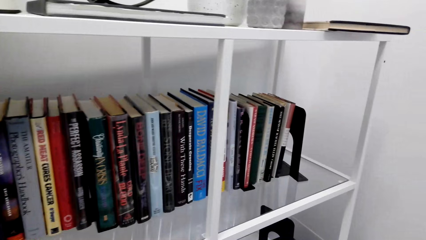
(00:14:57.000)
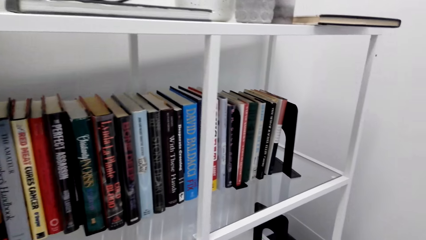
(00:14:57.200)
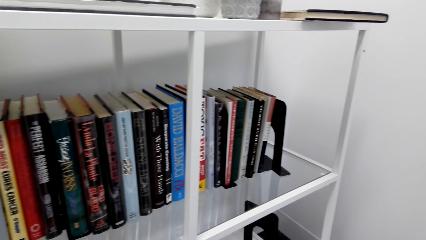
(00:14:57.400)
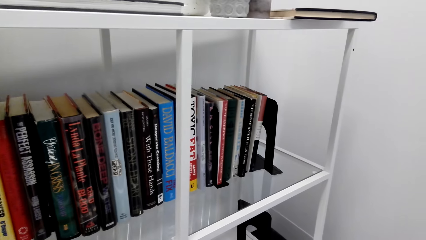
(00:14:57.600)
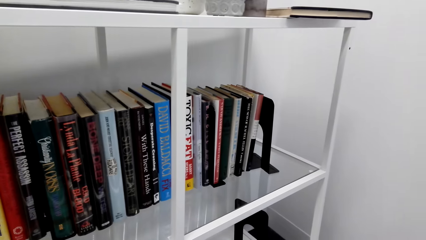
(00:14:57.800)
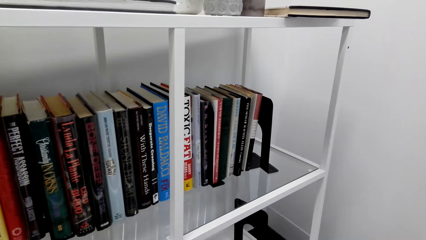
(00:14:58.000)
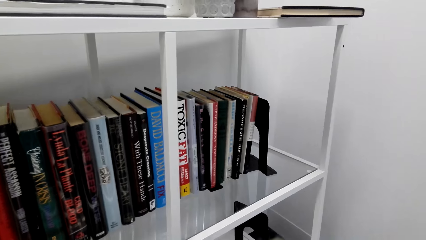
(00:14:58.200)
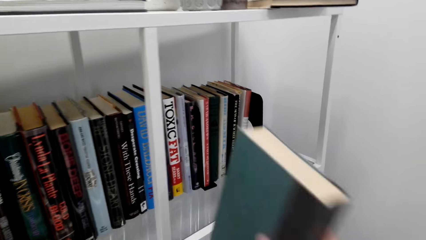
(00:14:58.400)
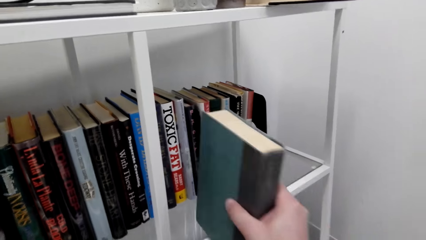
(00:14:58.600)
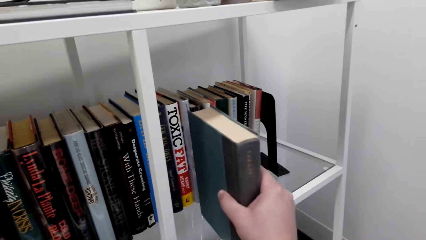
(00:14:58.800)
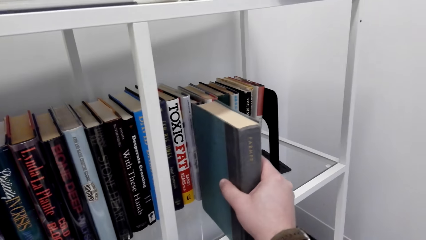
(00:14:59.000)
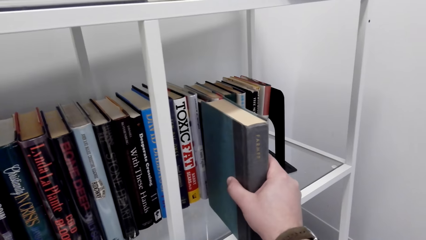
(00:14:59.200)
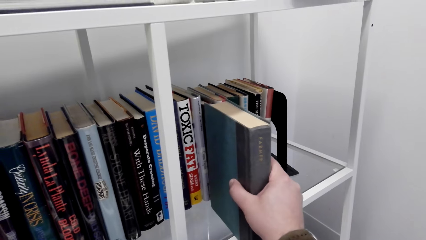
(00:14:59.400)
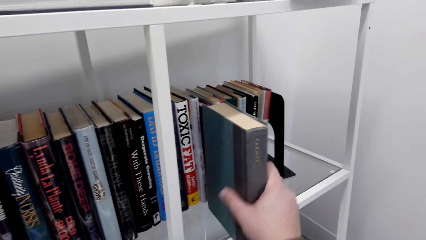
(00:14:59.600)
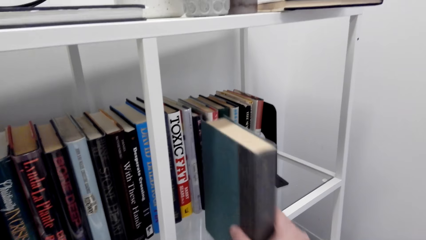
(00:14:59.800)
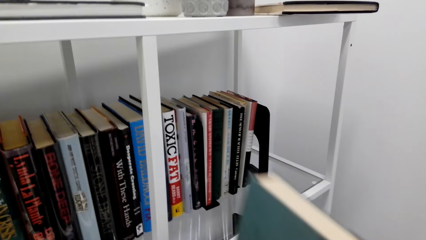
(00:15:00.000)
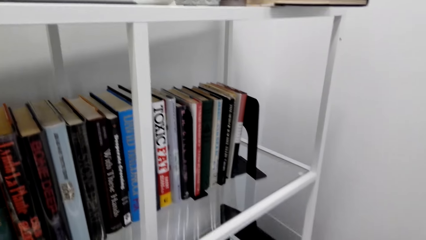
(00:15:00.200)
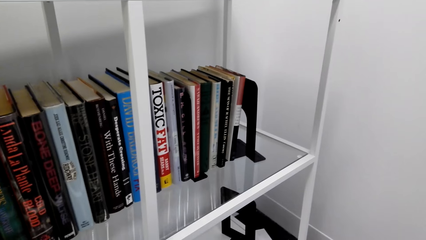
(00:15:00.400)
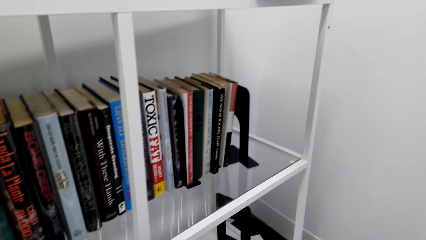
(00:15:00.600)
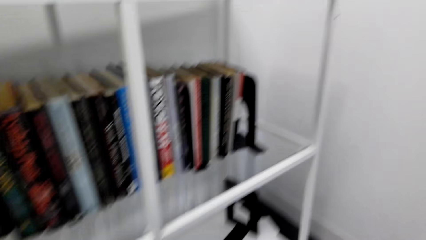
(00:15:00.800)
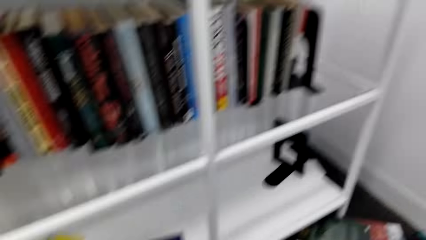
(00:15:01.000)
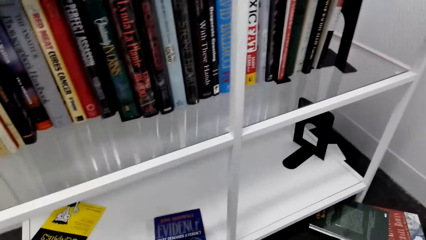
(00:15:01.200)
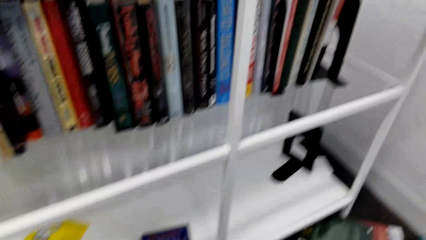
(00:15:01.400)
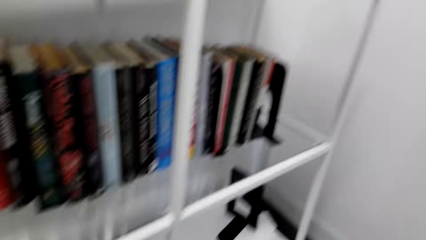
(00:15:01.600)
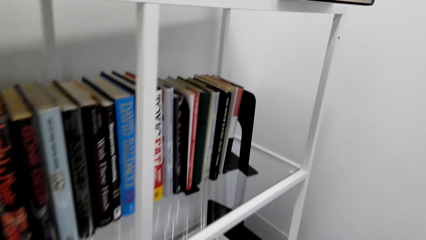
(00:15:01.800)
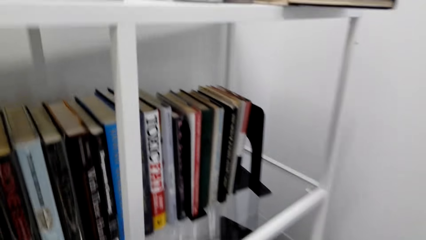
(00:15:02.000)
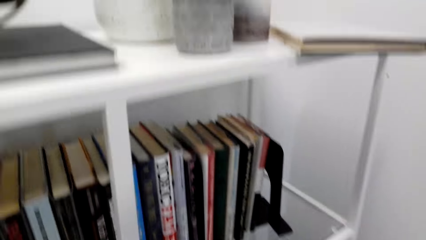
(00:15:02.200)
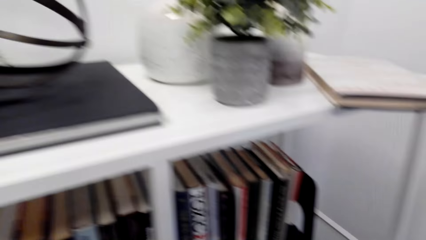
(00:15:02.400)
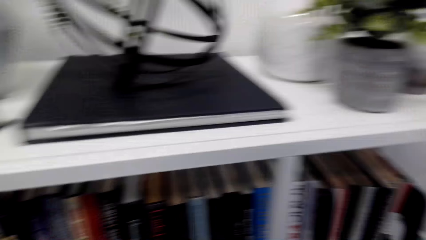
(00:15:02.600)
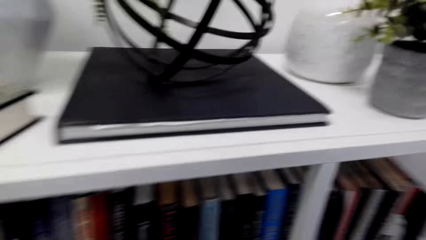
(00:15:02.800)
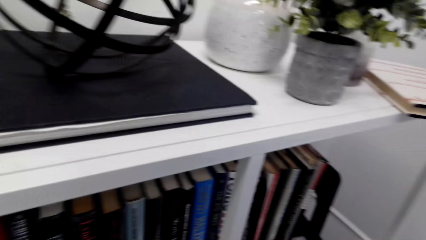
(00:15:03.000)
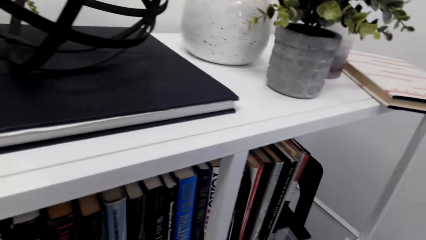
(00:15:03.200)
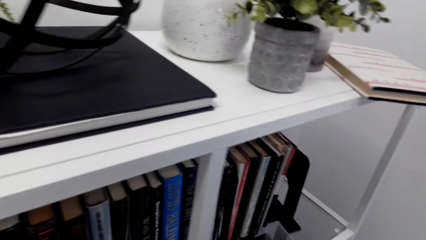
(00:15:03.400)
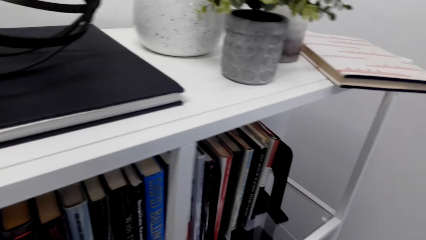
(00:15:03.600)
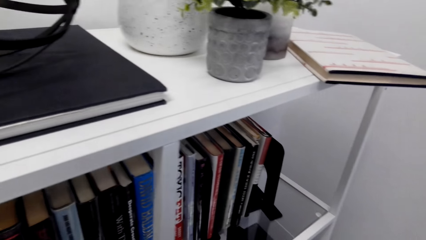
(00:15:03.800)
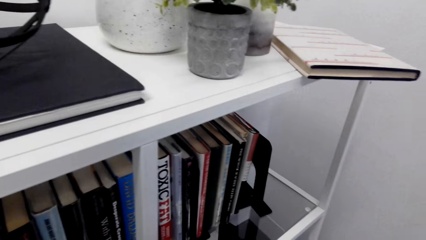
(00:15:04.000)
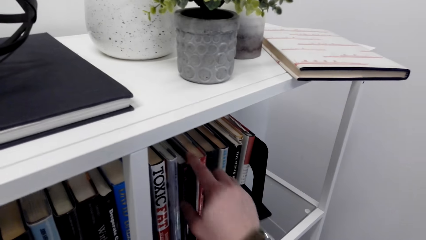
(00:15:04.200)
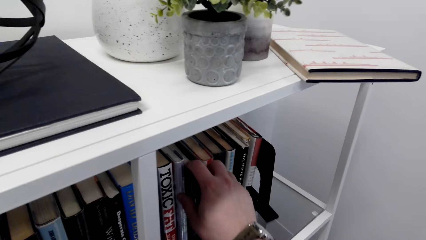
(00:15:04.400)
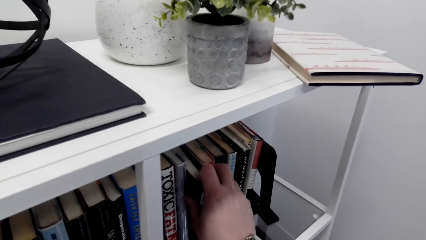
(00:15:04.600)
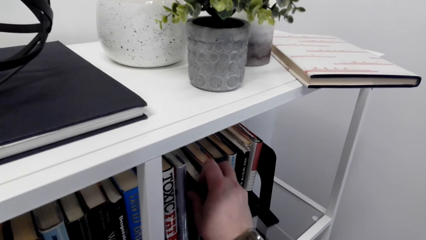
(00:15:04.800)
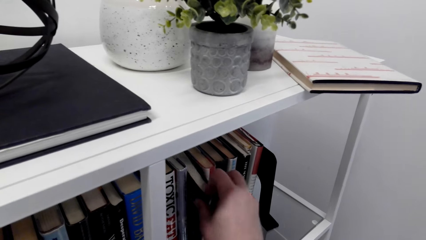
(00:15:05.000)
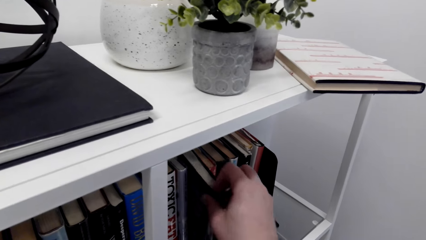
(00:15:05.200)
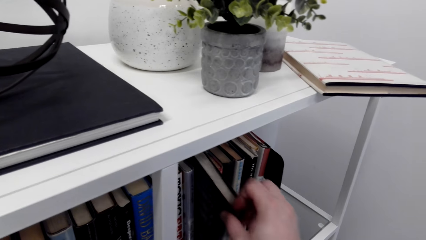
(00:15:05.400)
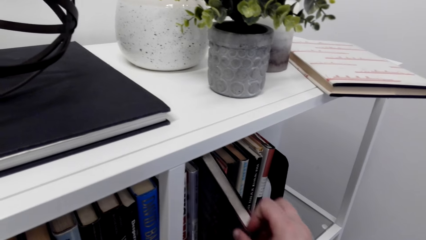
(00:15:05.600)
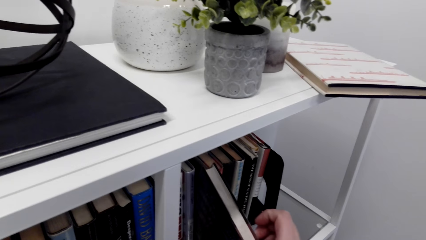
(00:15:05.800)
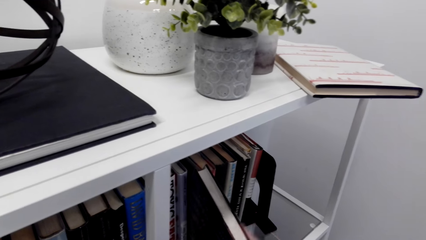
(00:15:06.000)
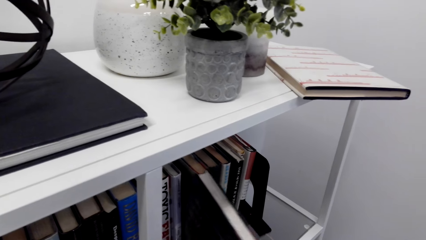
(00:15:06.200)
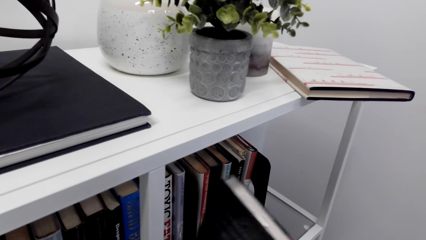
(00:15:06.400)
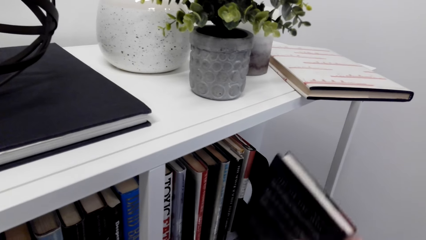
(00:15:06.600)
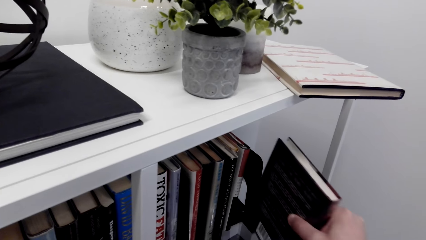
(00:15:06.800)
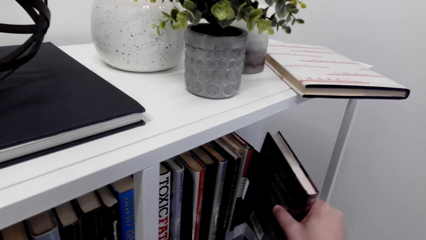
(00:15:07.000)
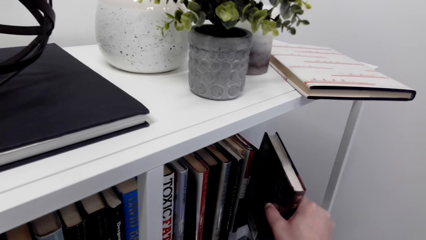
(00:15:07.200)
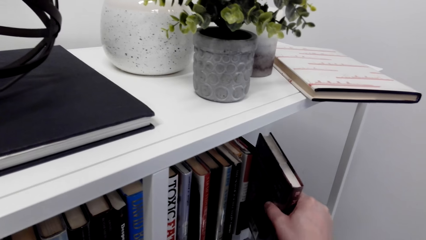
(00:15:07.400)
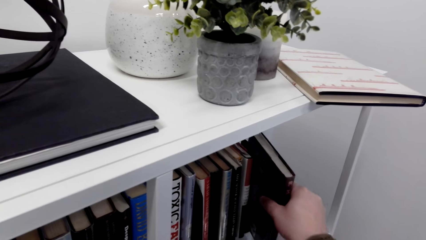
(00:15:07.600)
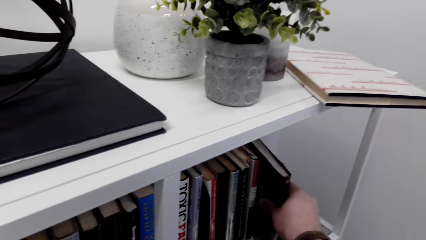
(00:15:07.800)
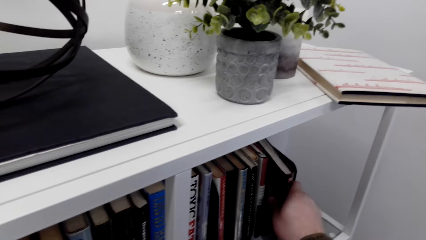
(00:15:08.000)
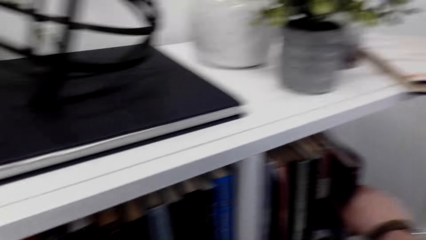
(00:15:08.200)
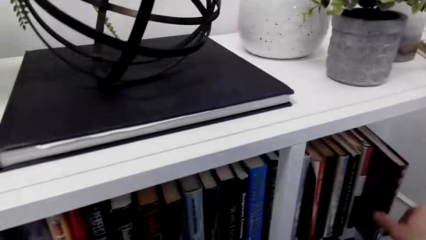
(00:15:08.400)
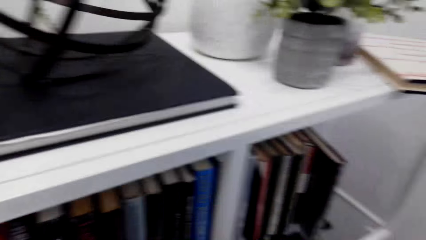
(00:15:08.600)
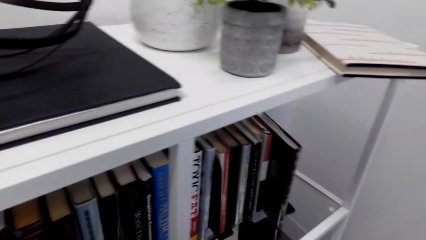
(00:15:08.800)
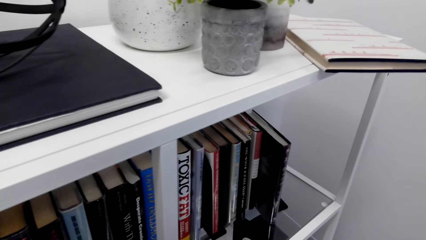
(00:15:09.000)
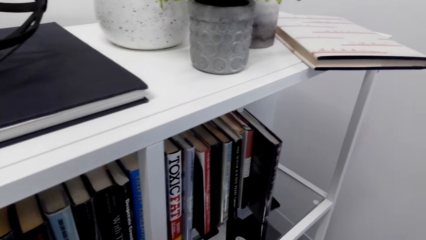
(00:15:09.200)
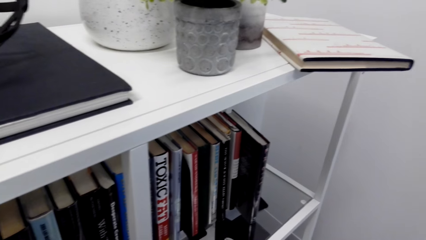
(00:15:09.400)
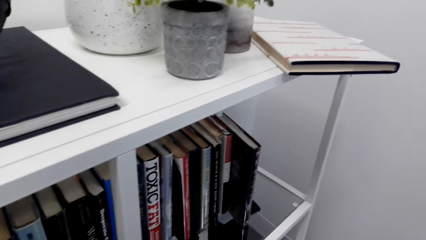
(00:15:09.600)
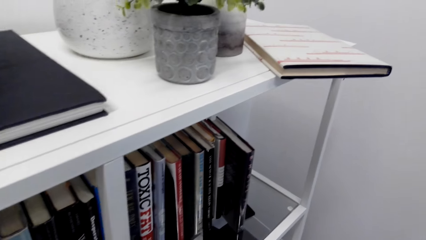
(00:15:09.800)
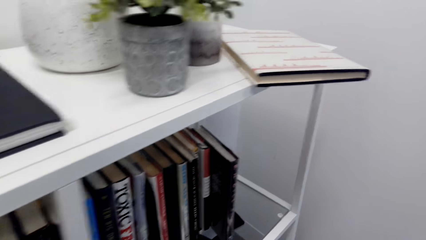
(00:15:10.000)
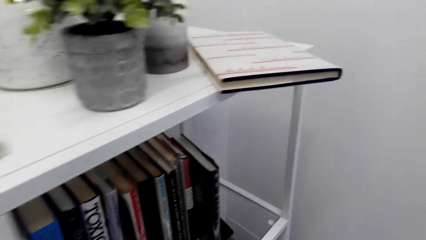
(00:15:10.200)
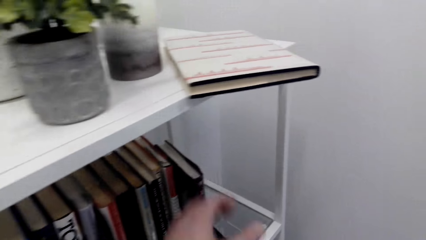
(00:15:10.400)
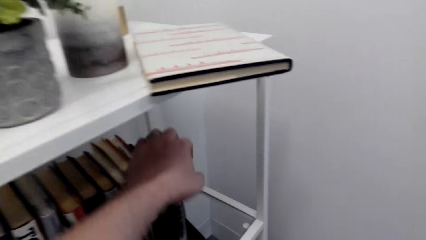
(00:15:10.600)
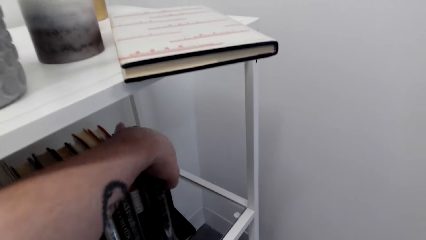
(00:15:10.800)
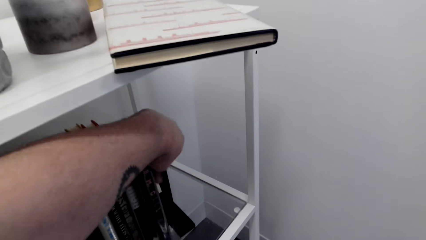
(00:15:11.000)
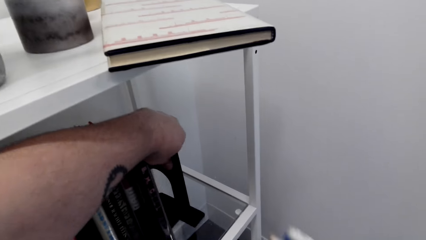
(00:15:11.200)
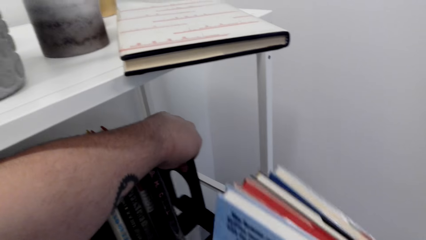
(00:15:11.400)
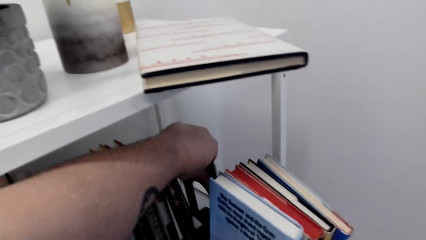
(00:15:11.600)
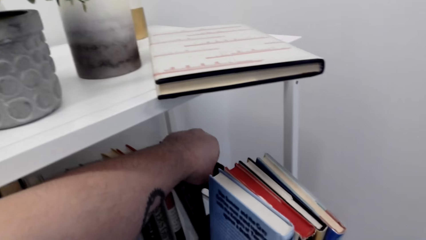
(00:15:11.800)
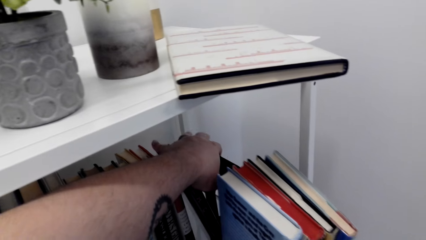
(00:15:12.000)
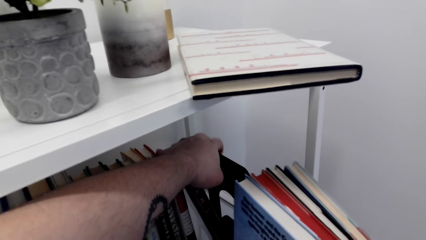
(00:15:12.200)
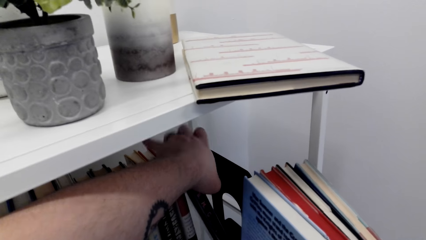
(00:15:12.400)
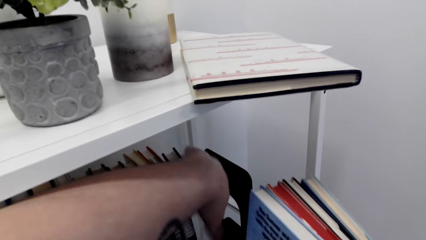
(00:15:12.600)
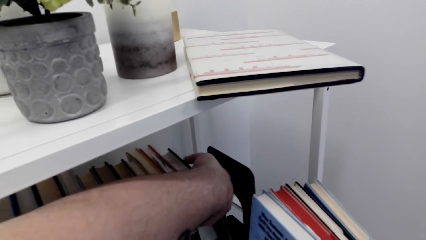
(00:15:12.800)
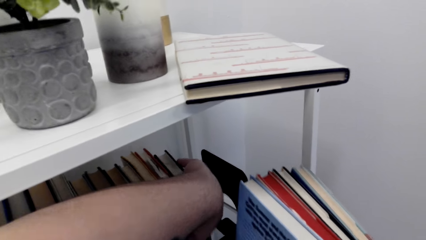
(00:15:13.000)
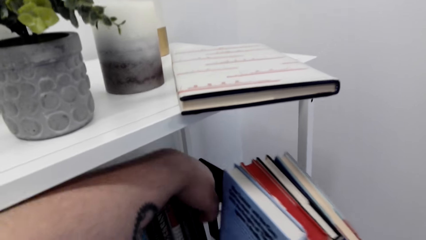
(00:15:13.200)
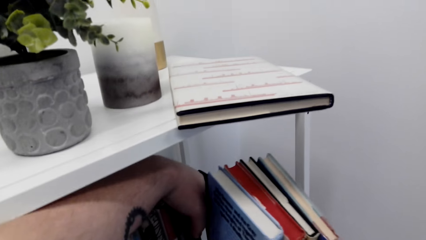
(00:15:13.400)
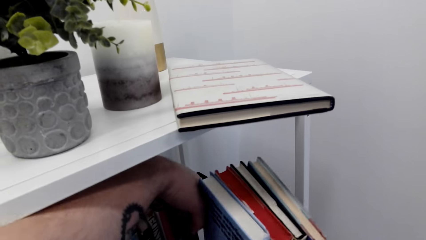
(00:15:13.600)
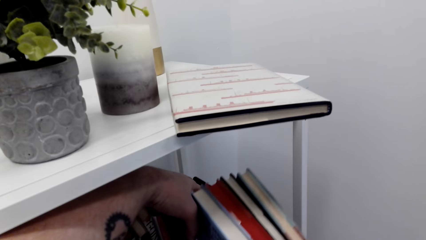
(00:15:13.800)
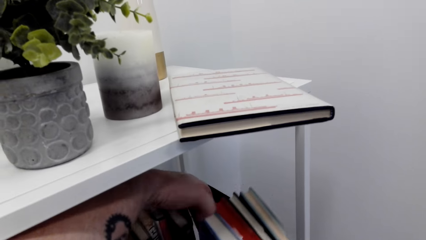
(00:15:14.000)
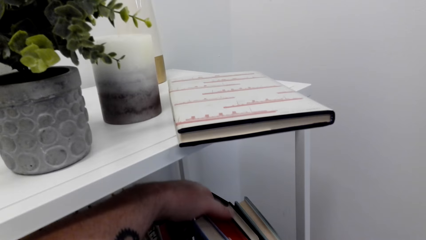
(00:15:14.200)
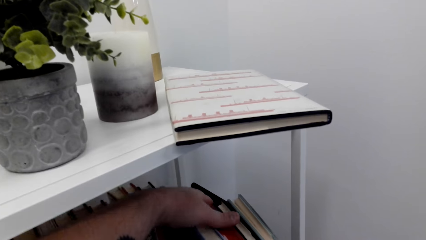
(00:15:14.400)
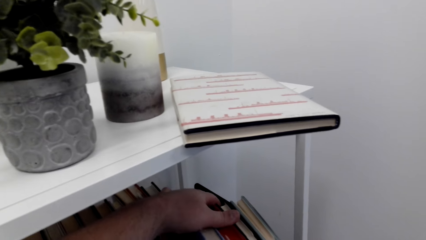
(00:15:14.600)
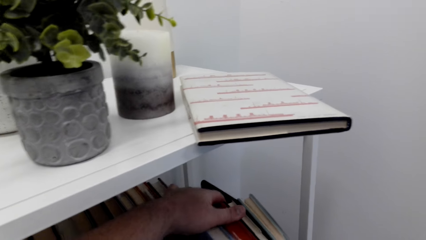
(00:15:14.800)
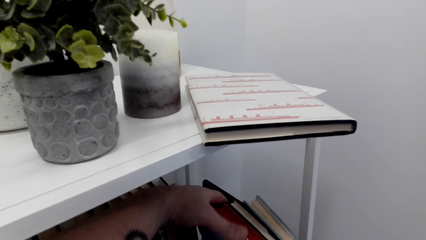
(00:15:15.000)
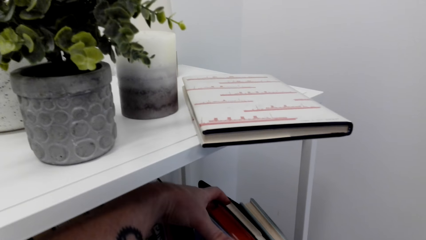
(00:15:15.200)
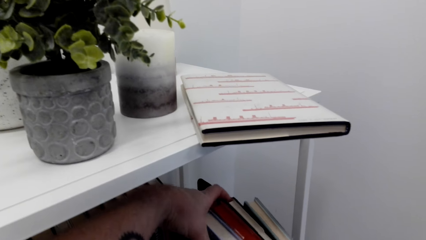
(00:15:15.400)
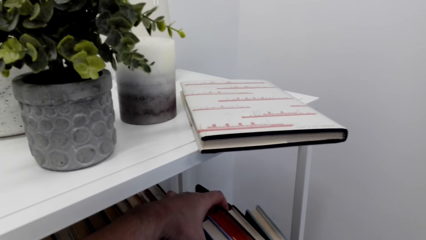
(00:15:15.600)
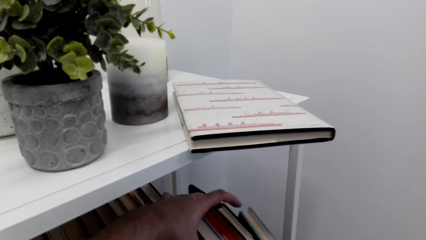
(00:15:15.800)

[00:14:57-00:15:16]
The camera wearer puts the book on the shelf. They remove a book from the shelf. They put the book on the shelf. They move the bookend holder. They arrange the books on the shelf. They put the books on the shelf.
